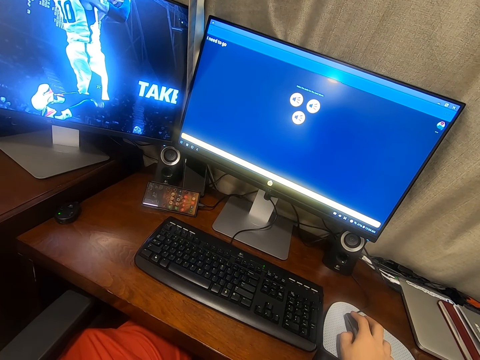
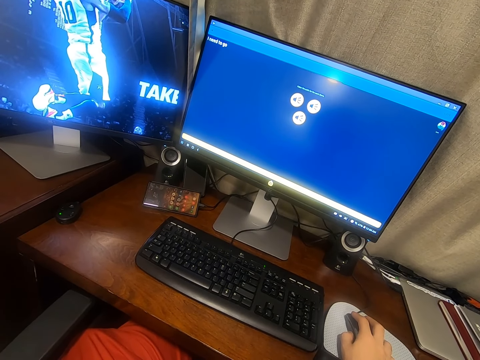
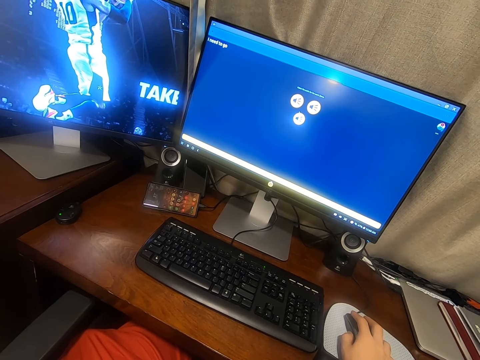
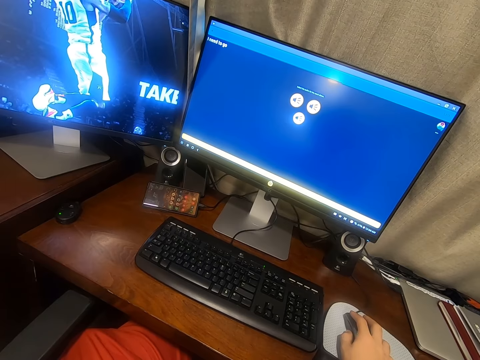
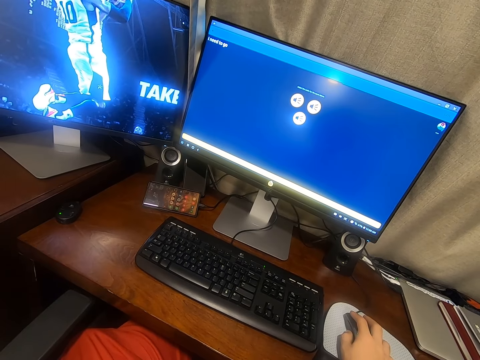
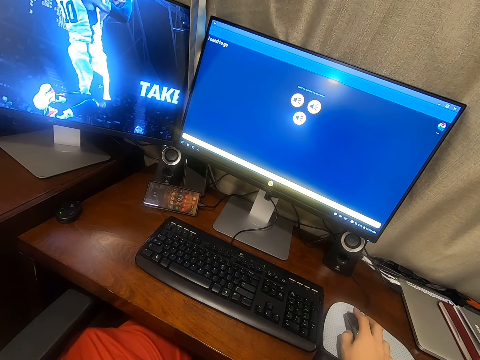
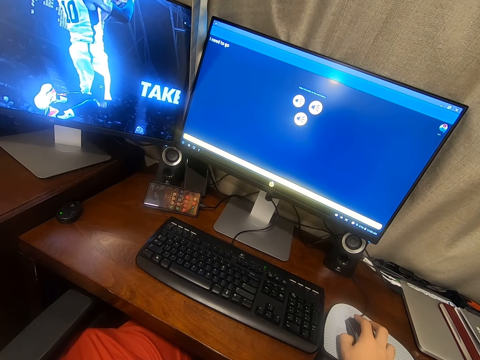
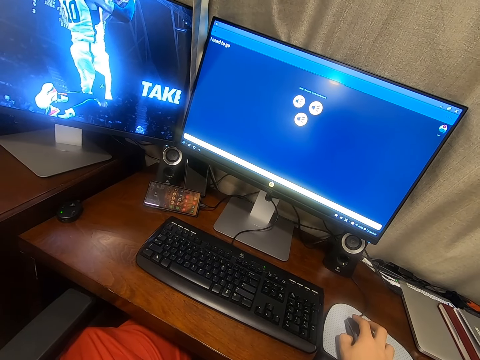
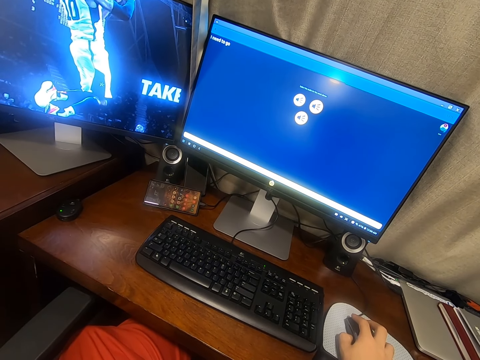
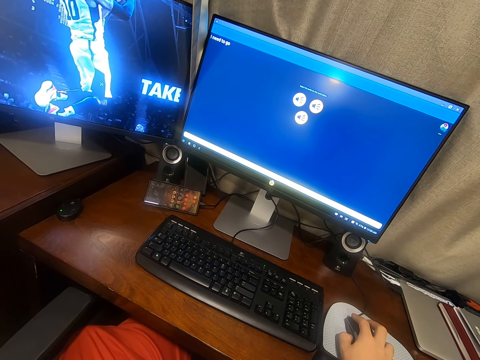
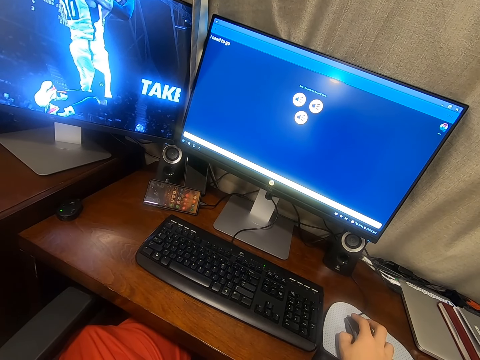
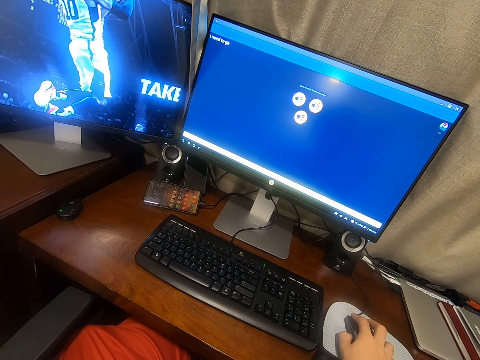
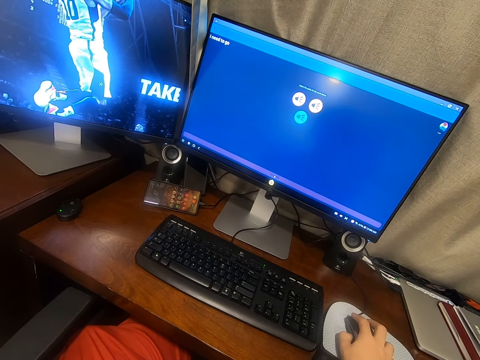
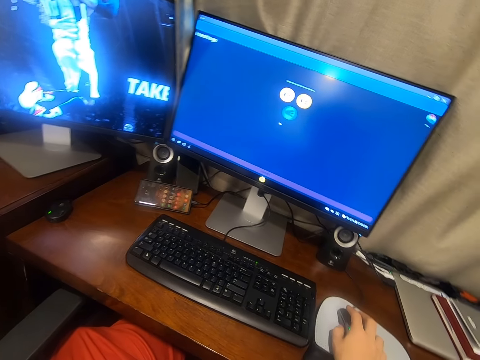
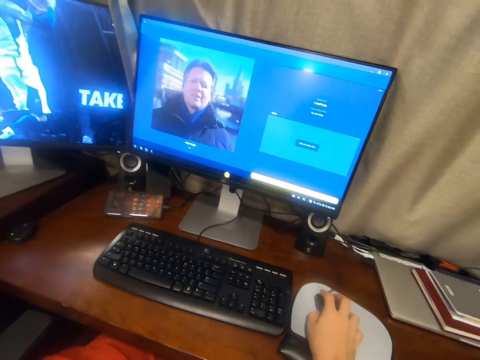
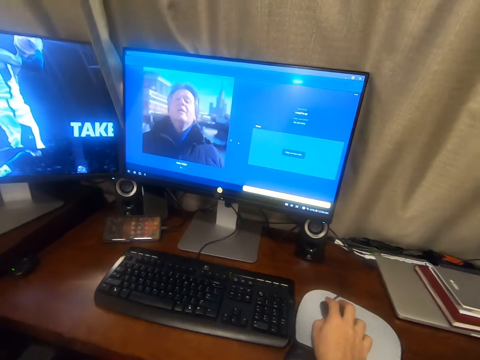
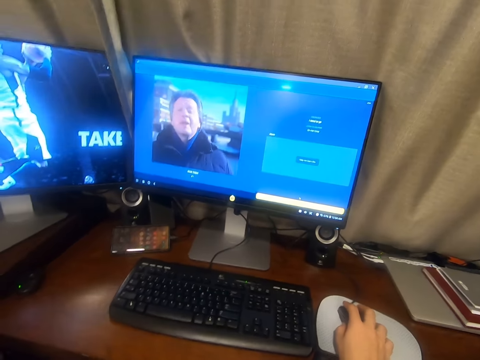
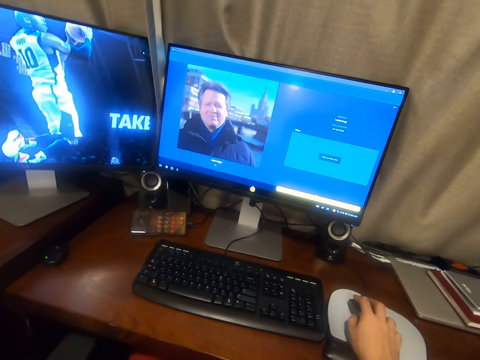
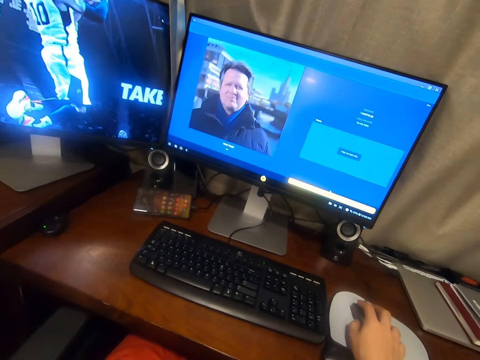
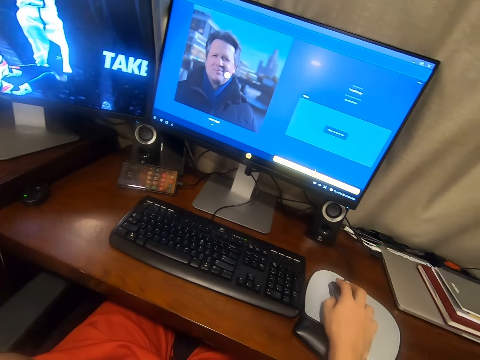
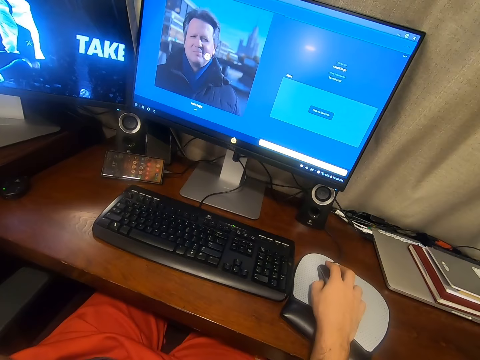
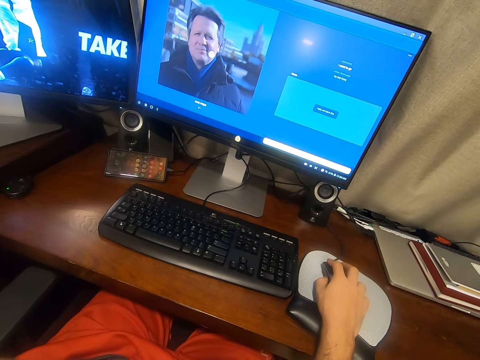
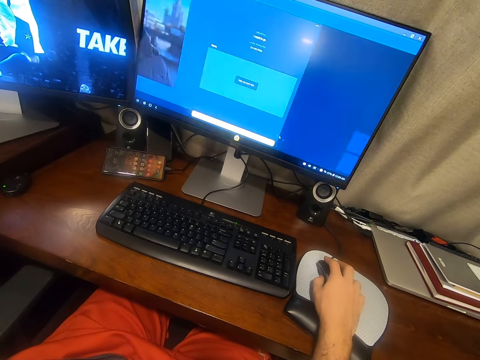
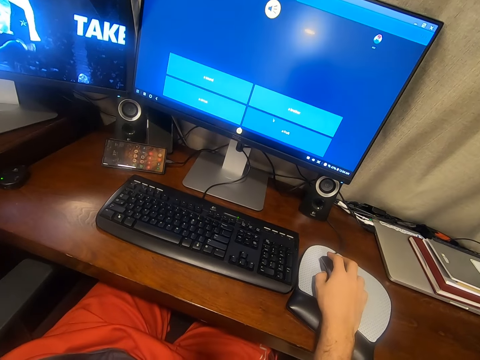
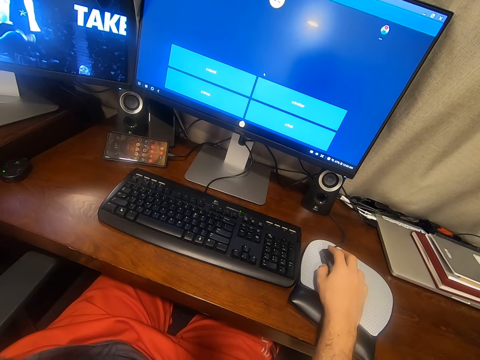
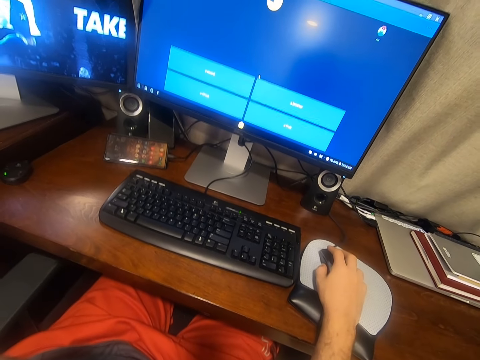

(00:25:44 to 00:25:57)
The camera wearer moves the cursor on the computer. They click on the mouse.

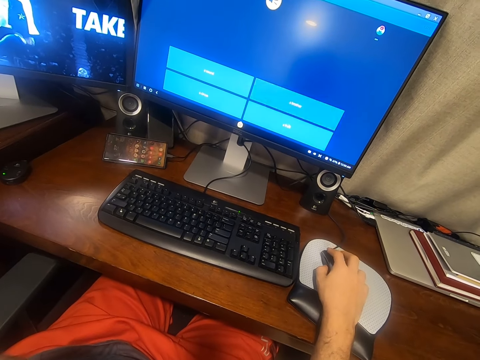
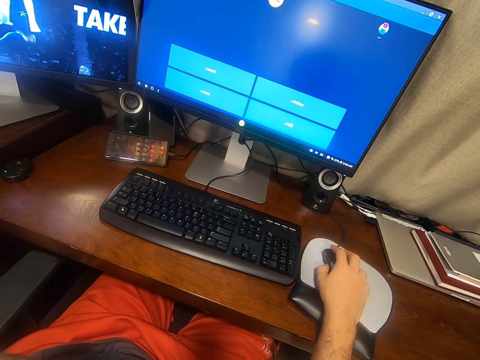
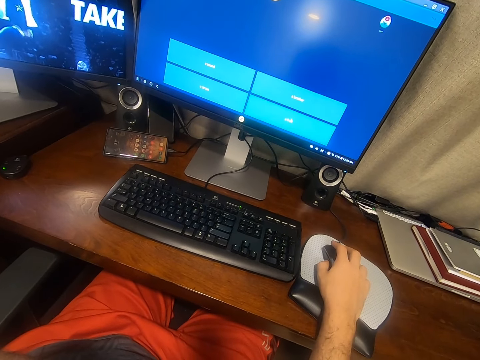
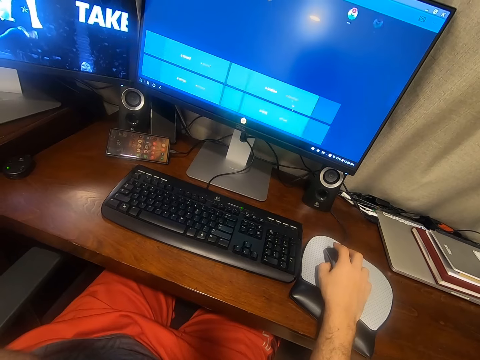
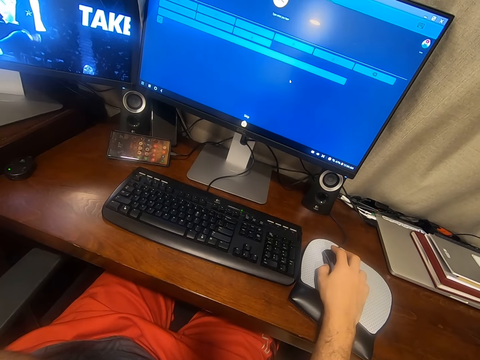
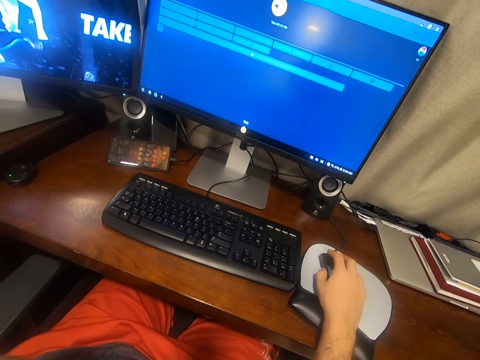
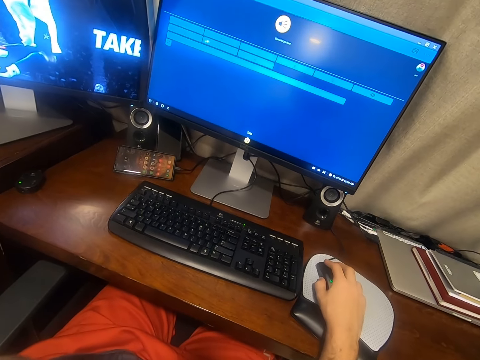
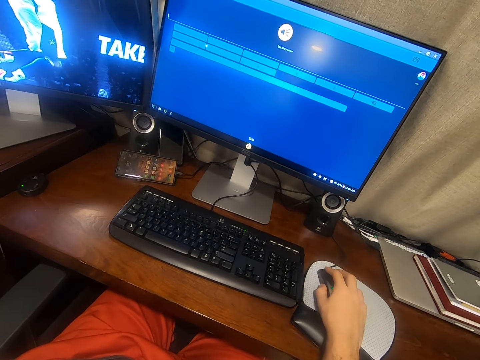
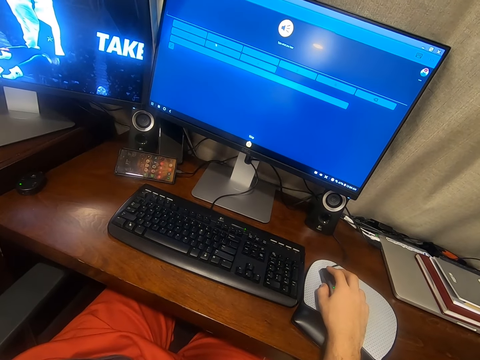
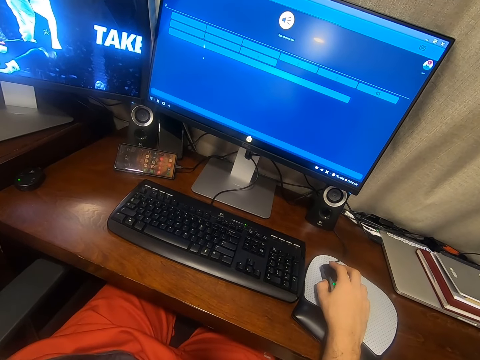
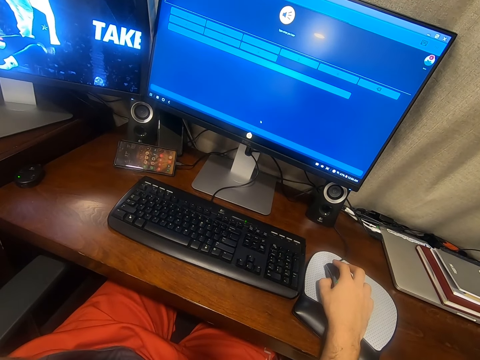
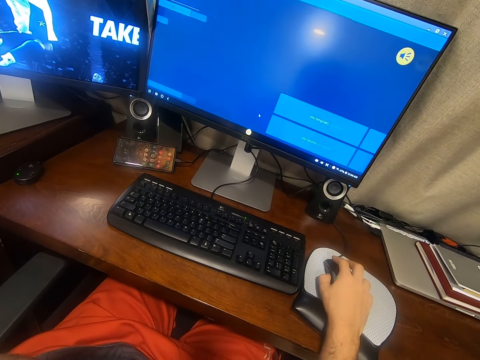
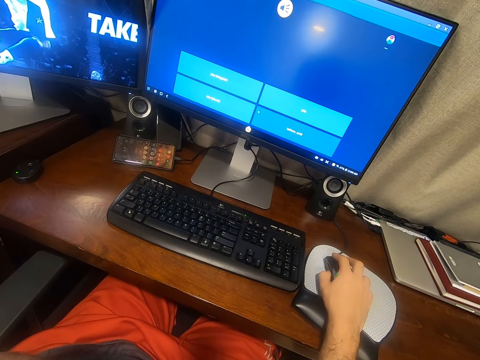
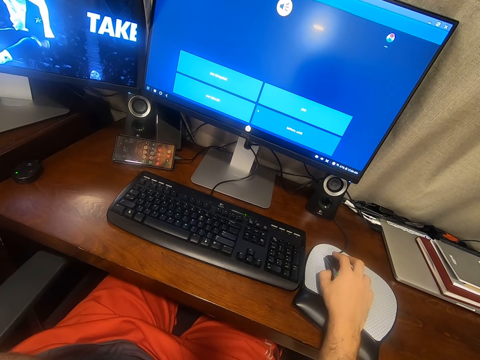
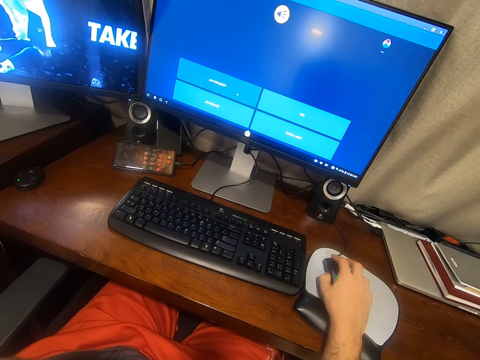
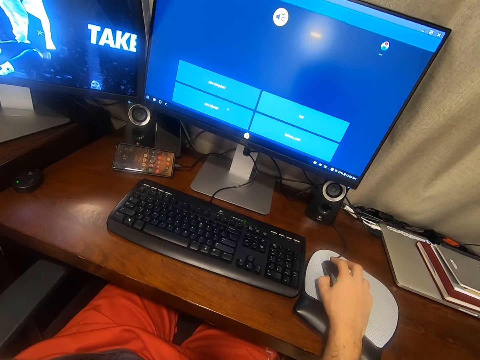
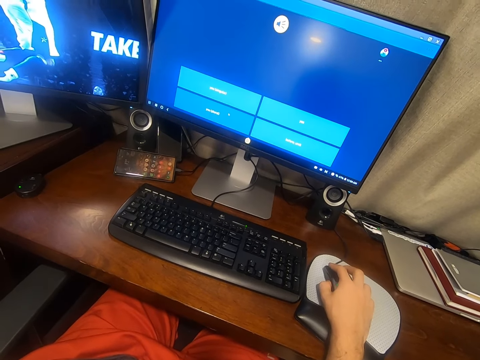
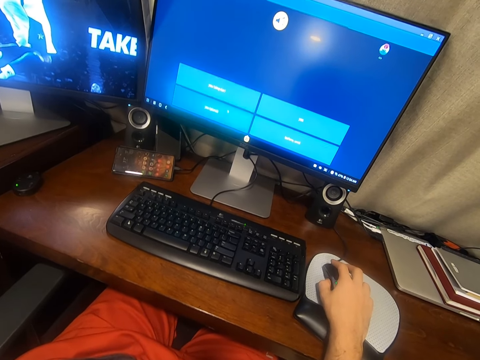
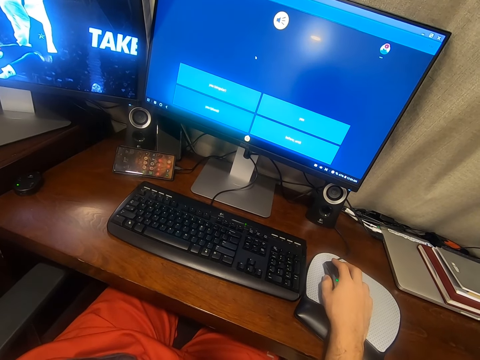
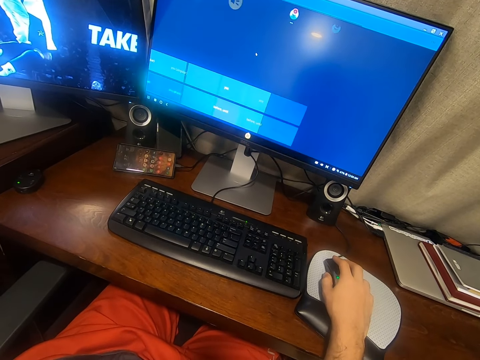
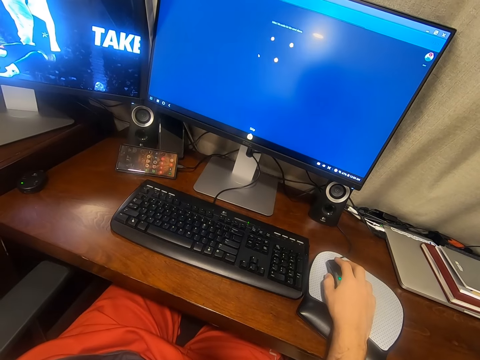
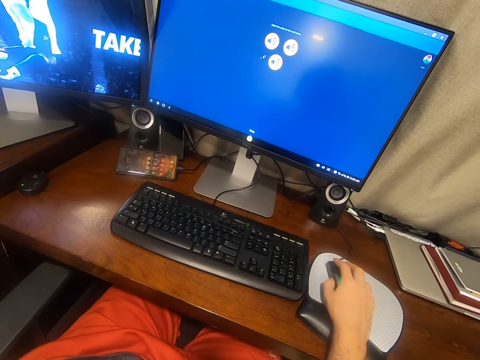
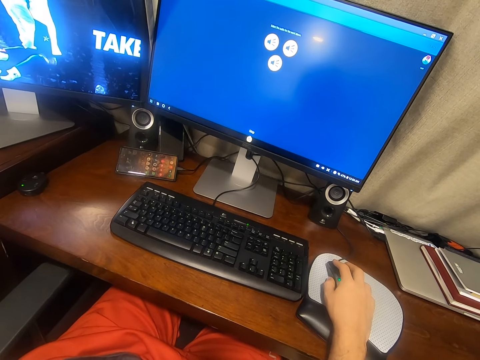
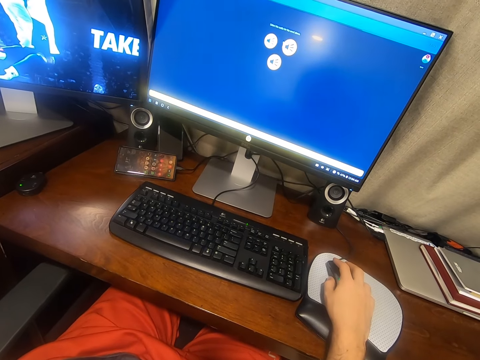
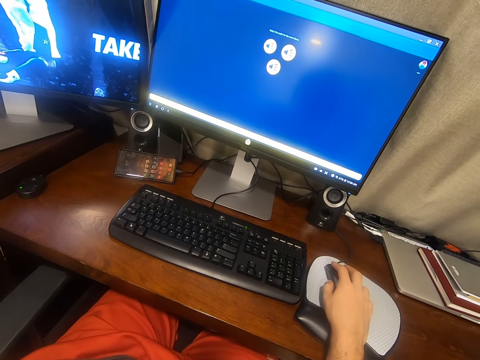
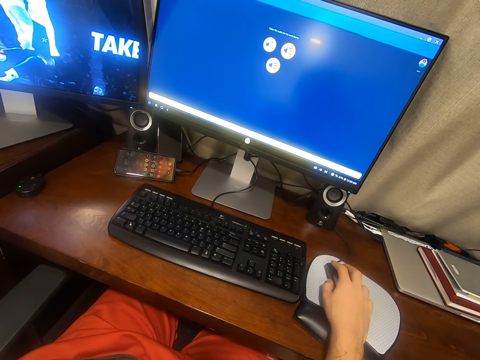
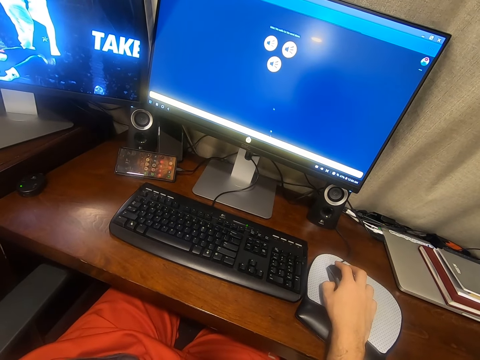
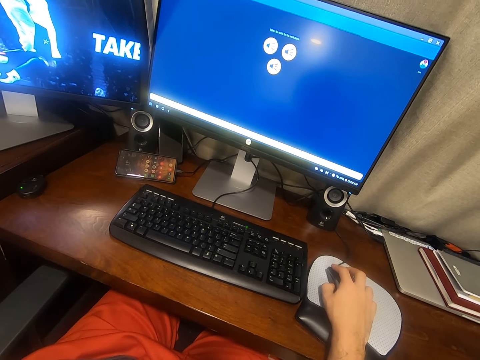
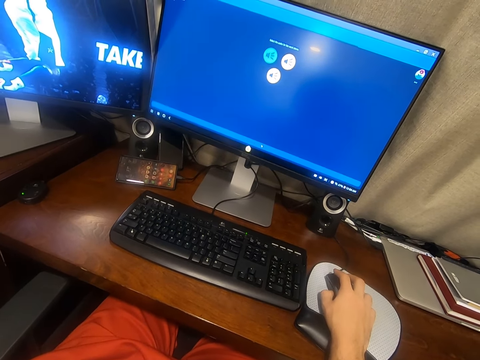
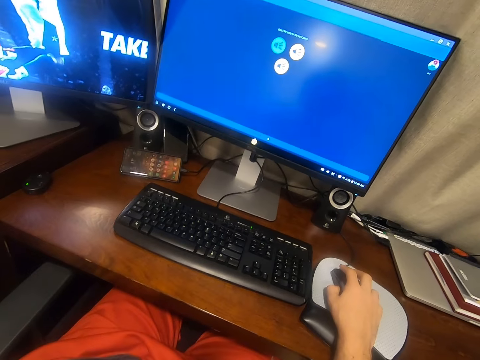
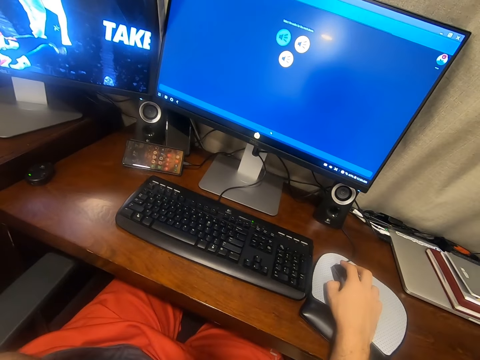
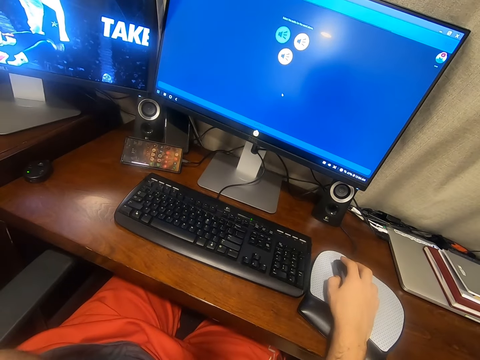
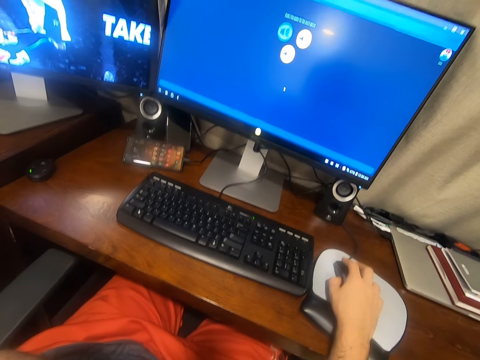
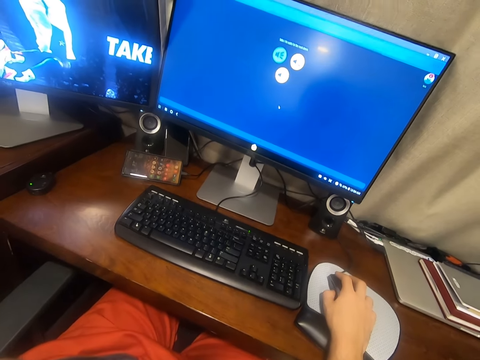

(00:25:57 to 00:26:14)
The camera wearer moves the cursor on the computer. They click on the mouse. They move the cursor on the computer. They click on the mouse. They move the cursor on the computer.
